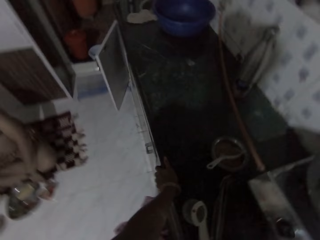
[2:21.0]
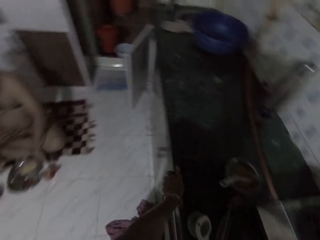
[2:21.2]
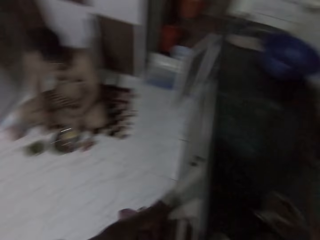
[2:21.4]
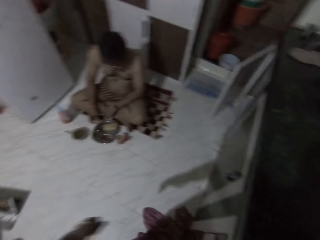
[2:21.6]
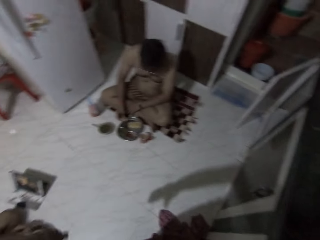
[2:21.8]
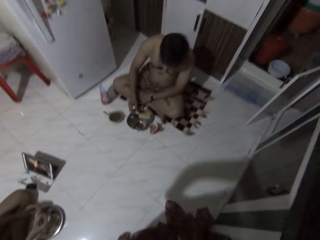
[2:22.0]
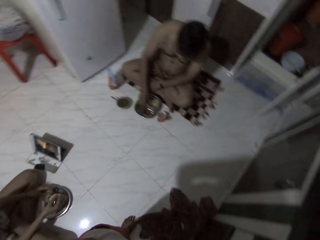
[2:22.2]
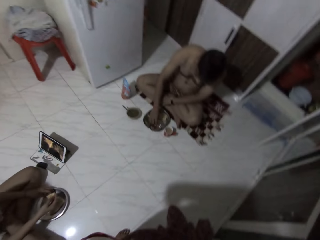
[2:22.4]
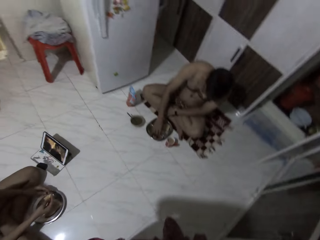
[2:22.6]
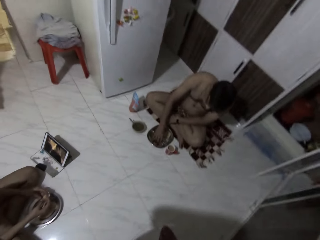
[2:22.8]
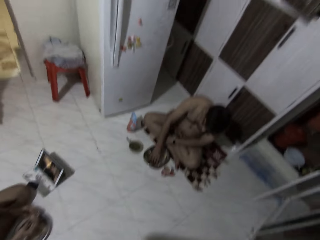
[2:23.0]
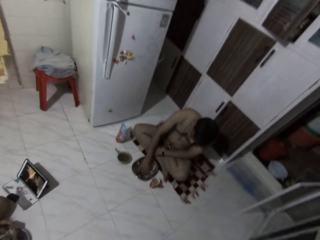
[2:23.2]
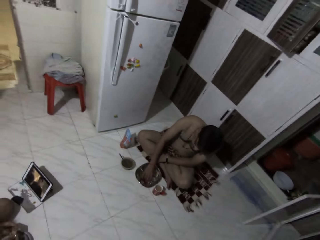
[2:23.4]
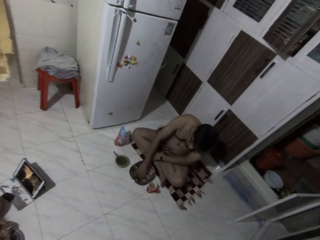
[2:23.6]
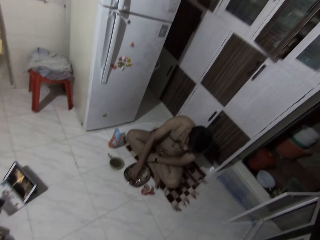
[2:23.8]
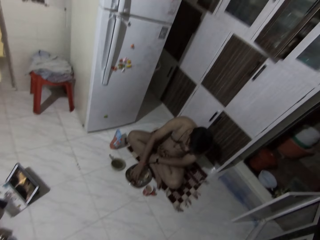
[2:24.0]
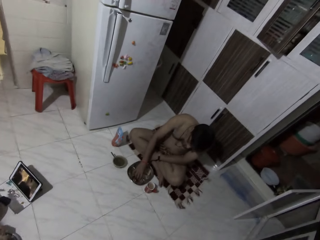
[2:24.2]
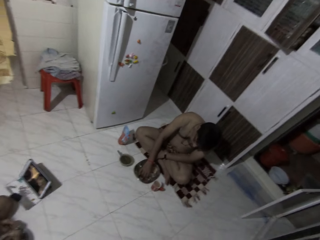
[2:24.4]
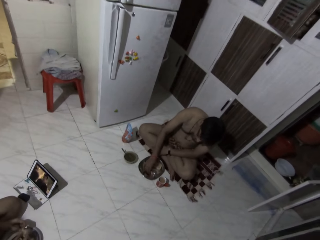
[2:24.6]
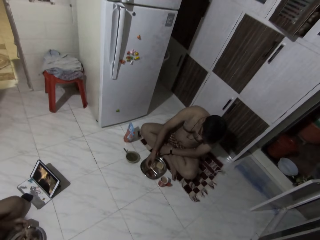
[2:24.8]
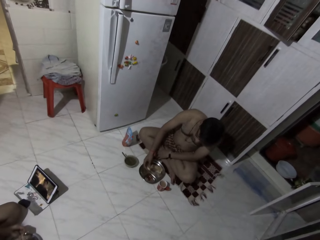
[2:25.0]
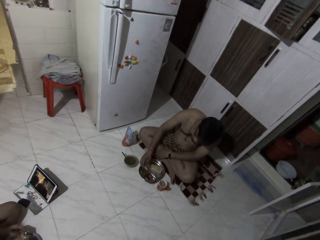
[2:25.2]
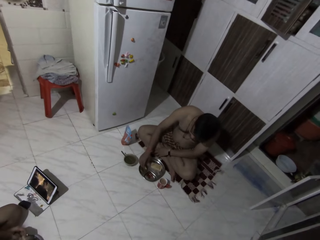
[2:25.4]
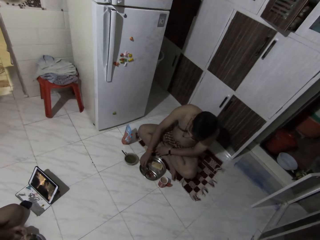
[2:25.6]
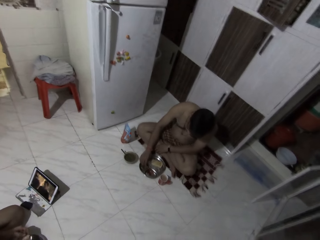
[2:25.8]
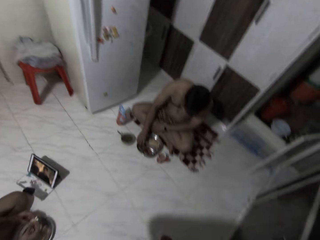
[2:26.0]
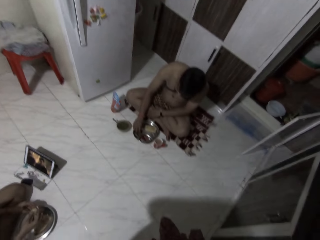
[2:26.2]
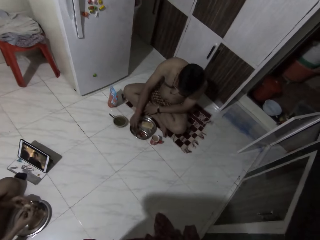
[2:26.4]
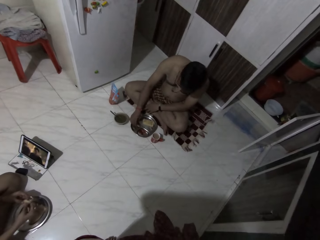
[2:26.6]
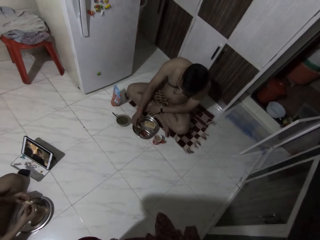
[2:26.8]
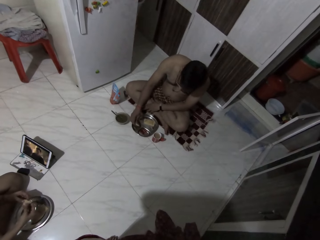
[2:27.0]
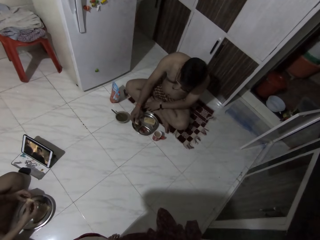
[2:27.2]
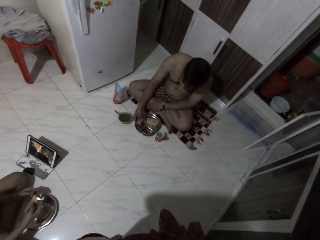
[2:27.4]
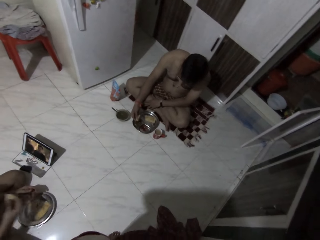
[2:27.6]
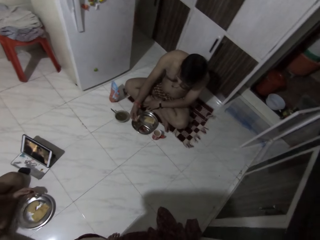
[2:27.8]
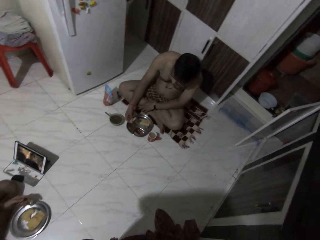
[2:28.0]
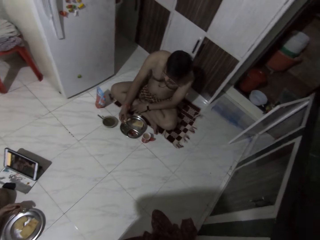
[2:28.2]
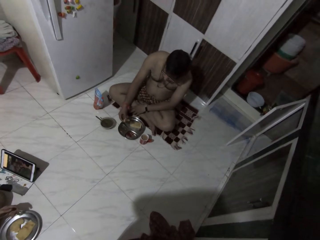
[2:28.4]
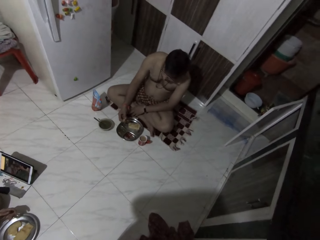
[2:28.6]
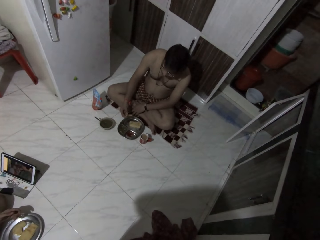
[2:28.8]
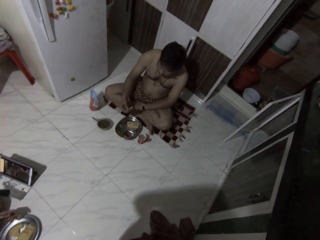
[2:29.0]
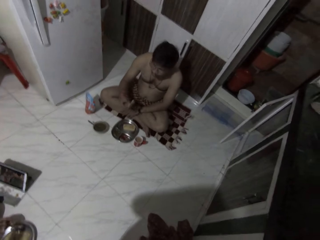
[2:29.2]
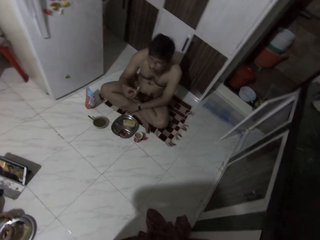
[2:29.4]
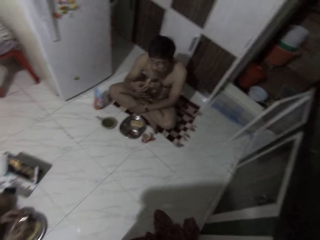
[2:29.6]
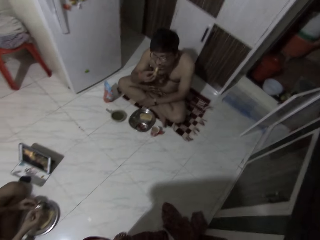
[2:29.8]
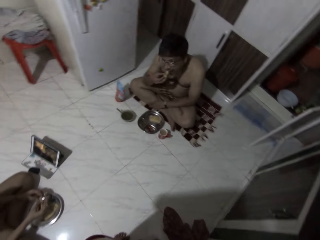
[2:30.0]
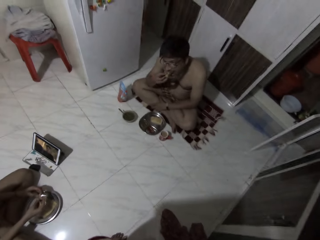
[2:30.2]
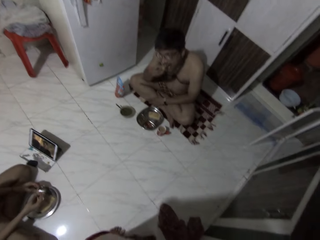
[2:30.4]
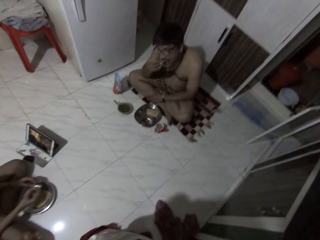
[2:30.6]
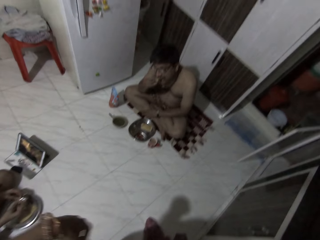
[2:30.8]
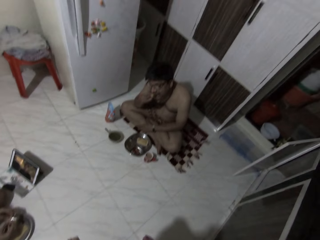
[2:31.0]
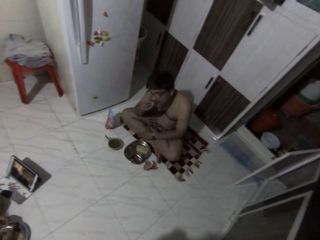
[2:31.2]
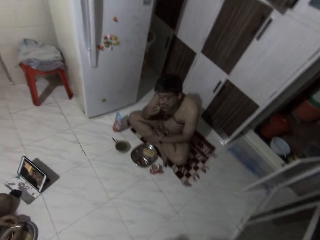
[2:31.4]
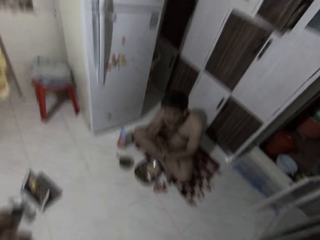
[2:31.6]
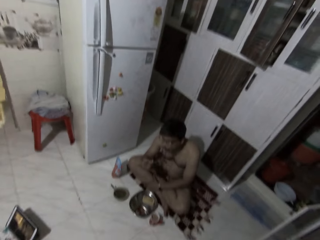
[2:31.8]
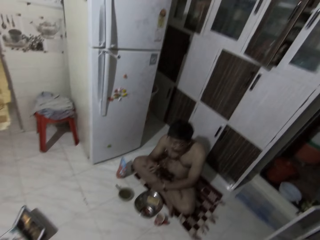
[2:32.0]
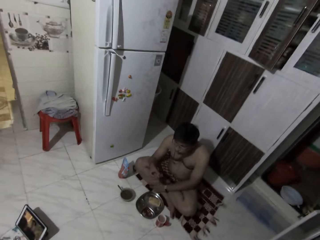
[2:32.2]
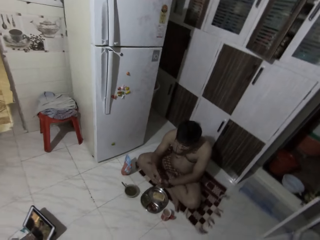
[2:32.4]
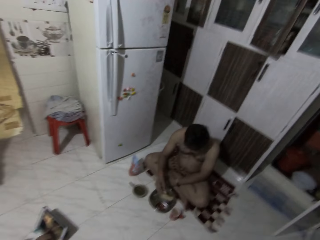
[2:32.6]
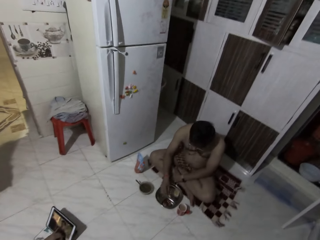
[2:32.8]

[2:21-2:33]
A man eats bread with both hands. A woman takes her breakfast.

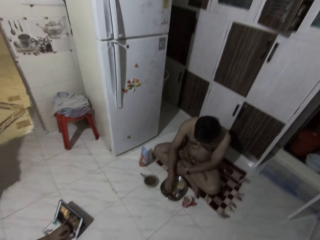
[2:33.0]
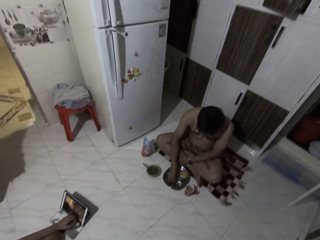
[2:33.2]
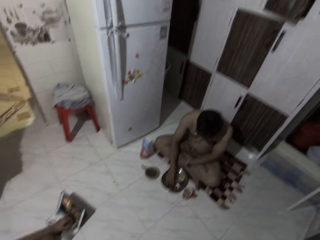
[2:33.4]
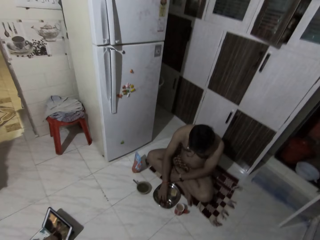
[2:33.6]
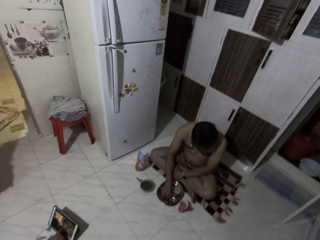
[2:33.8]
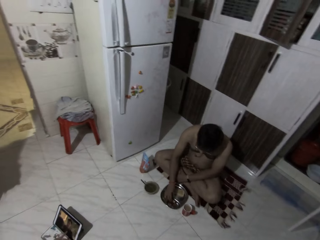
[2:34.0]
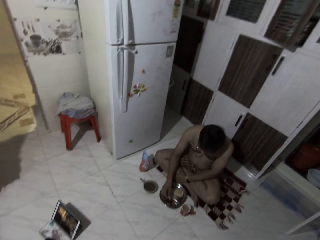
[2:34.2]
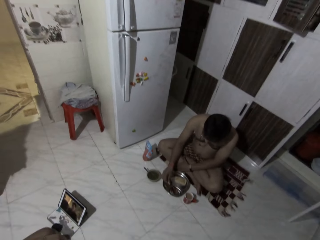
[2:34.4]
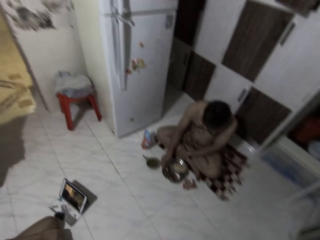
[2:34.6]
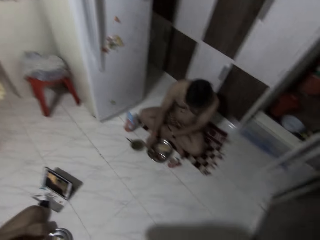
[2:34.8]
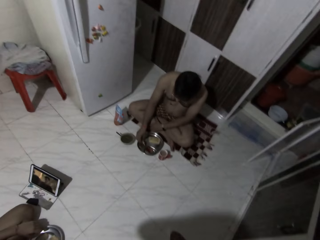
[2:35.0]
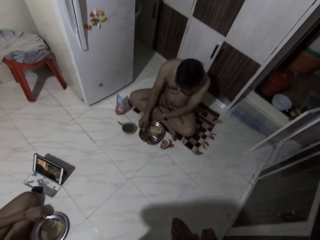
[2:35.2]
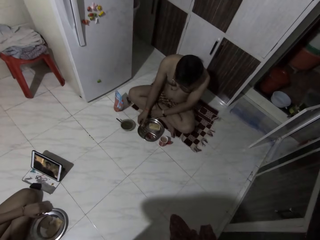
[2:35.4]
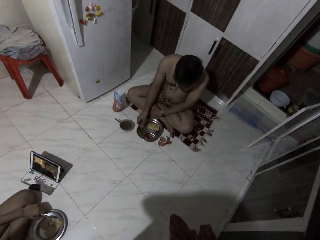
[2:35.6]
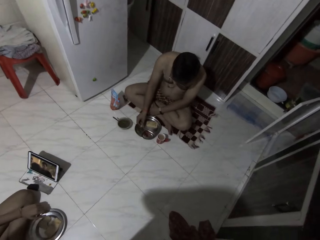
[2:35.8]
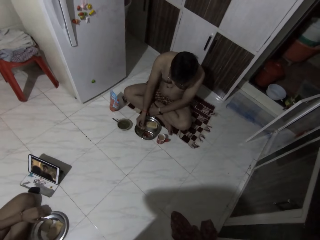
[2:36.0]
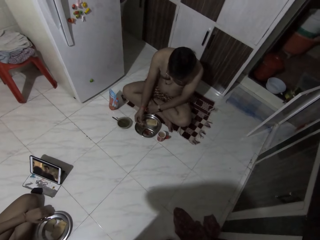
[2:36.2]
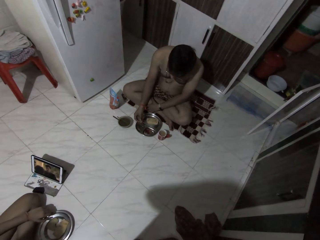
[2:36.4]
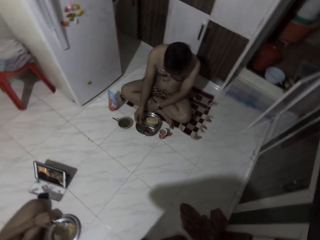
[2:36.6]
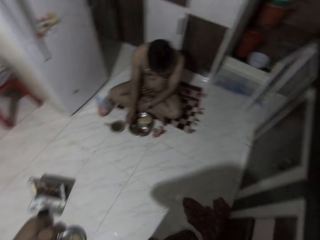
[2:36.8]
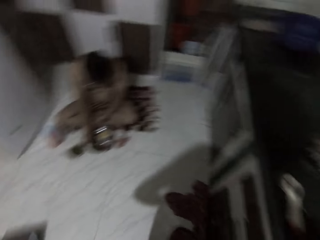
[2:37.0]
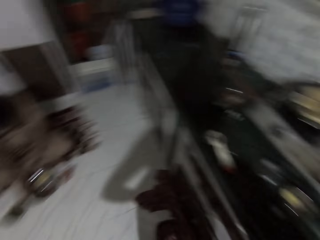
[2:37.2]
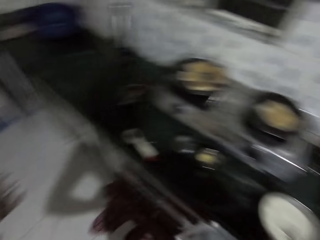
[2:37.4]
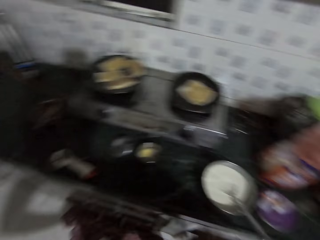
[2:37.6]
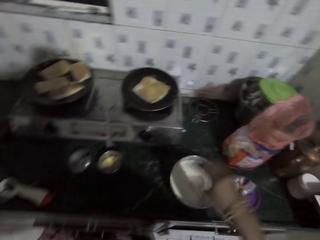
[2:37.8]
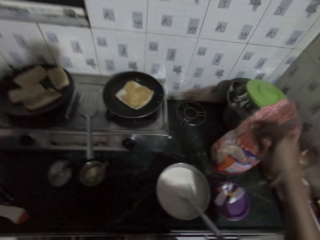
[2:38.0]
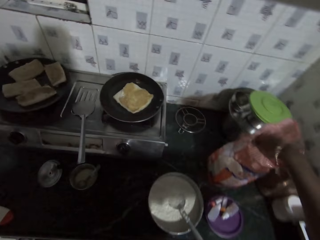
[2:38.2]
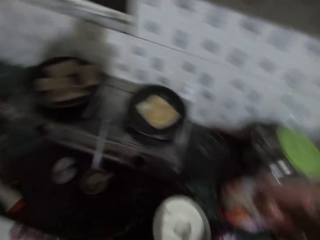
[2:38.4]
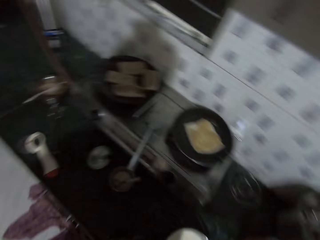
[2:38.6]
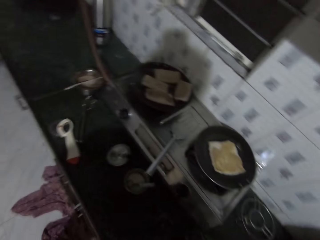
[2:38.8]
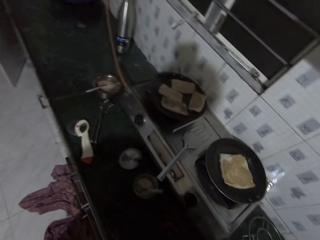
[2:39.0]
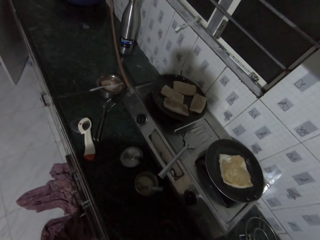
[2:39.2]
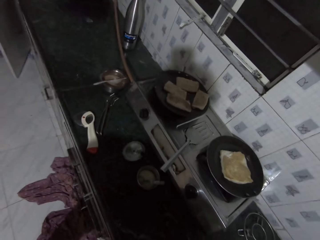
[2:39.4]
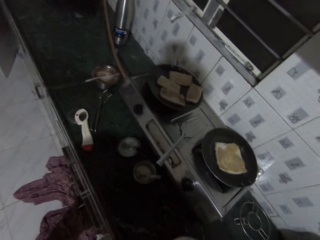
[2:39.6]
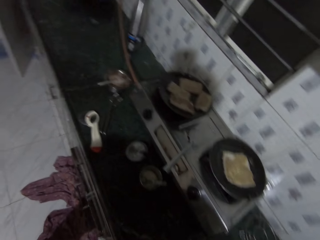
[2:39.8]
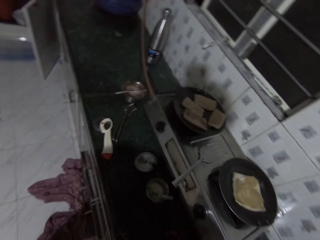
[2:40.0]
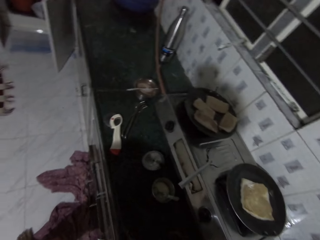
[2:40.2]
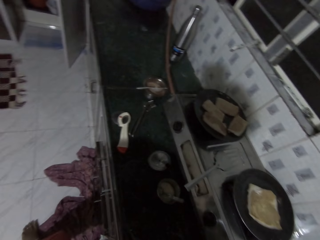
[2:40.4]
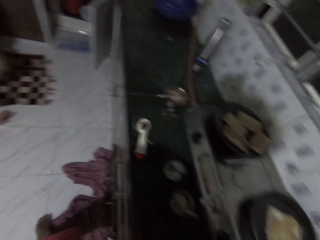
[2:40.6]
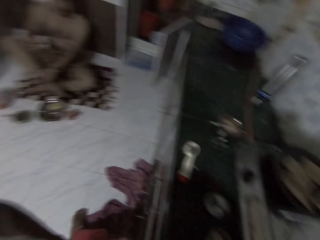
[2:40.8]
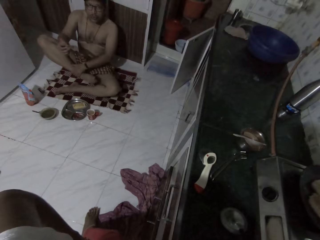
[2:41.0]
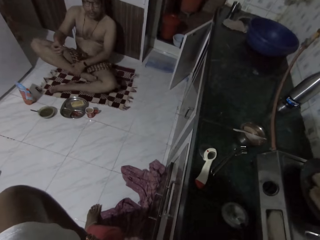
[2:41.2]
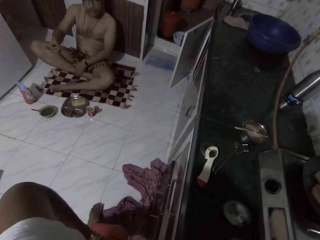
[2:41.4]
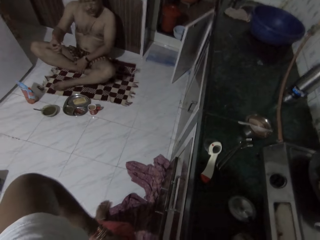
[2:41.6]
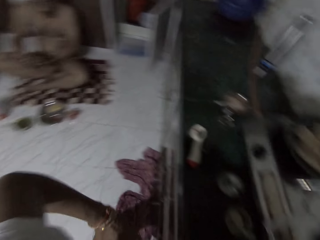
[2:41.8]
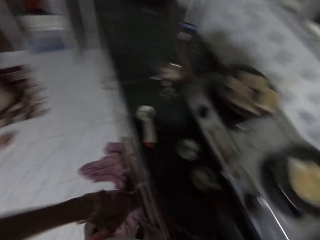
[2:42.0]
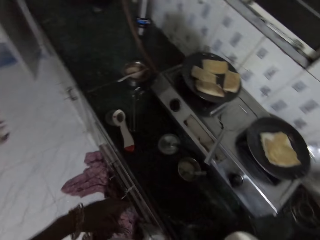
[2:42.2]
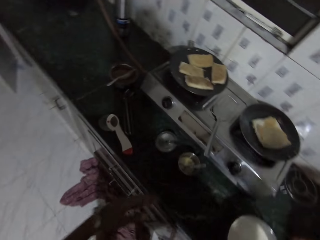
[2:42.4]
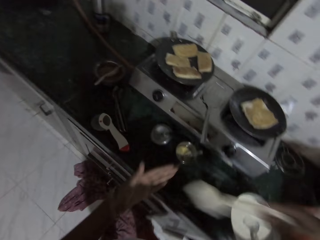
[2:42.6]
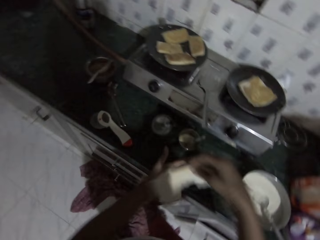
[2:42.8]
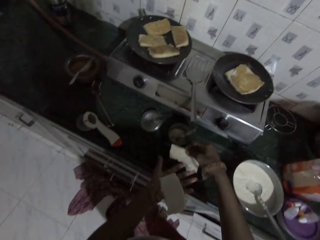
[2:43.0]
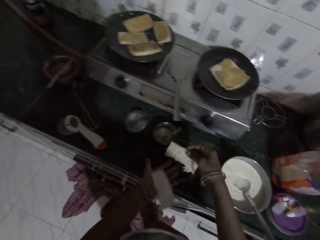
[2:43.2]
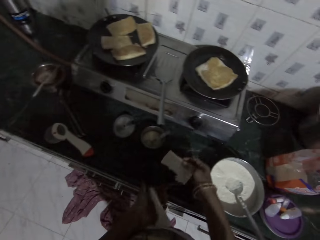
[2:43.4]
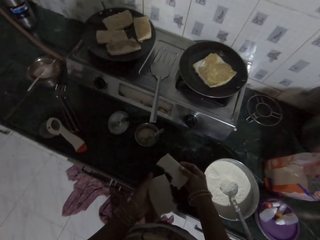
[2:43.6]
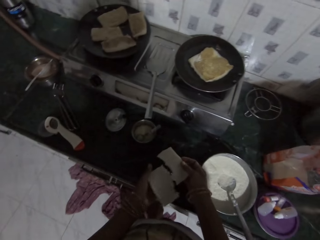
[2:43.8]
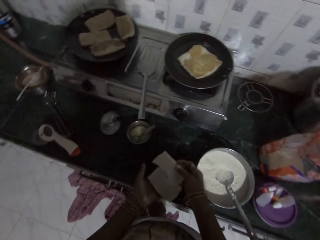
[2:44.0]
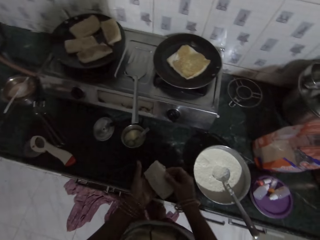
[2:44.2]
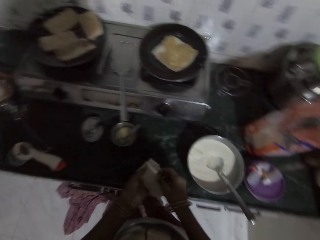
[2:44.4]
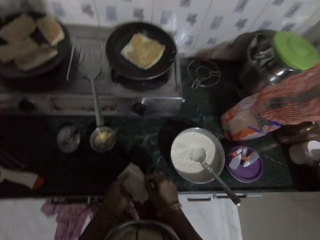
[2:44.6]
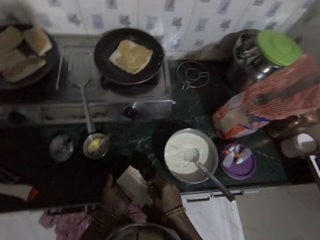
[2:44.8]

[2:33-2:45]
The camera wearer picks up some pieces of bread from a plastic bag on the kitchen counter with her right hand. She passes the pieces of bread from her right hand to her left hand.
